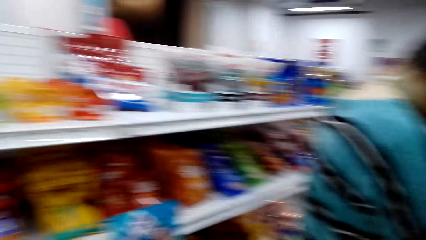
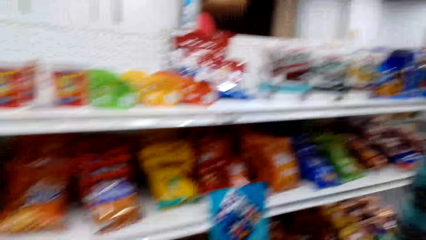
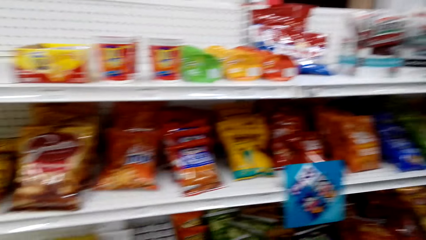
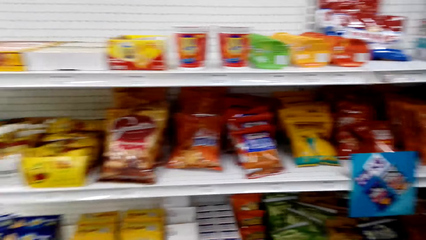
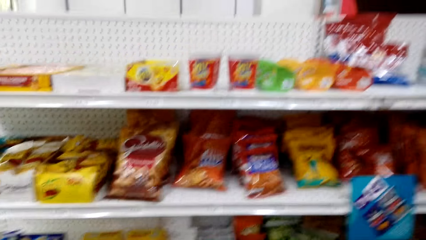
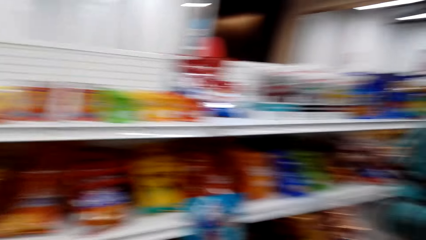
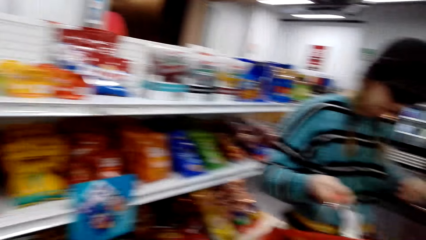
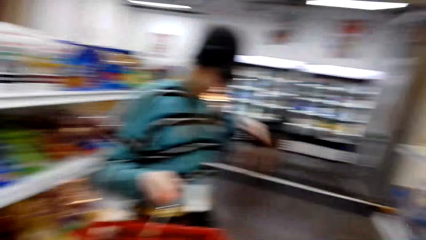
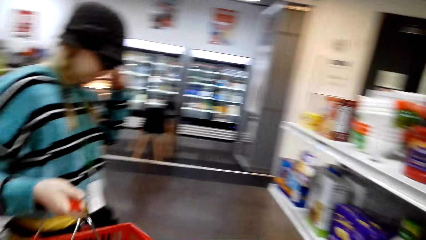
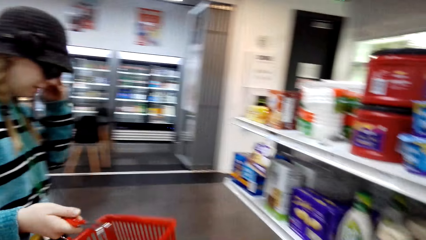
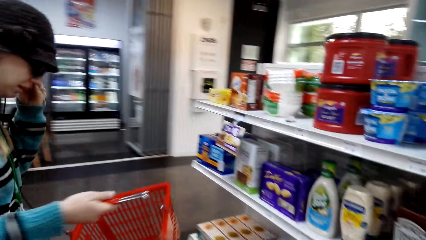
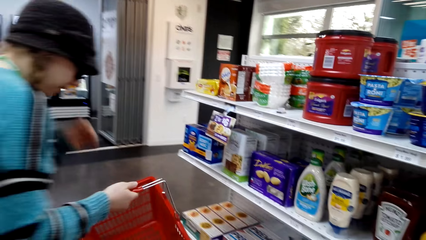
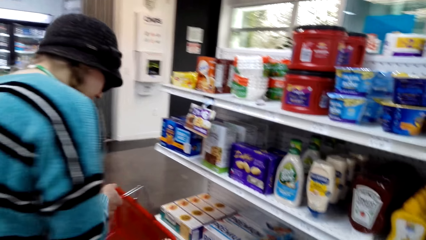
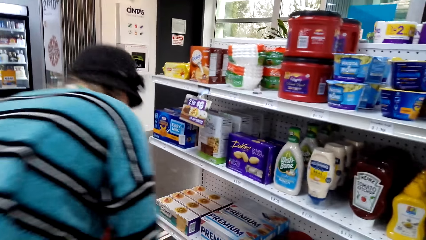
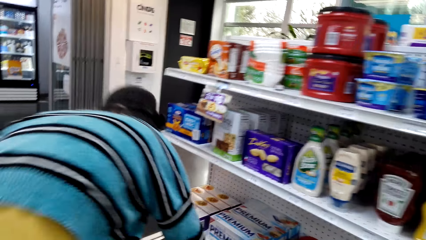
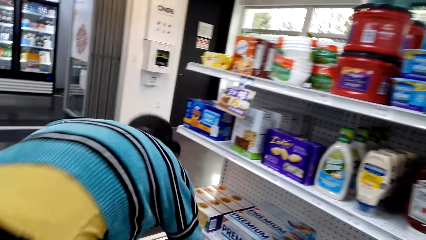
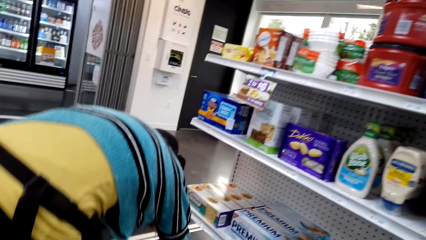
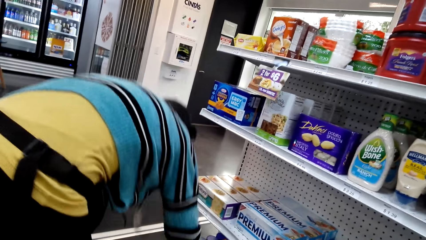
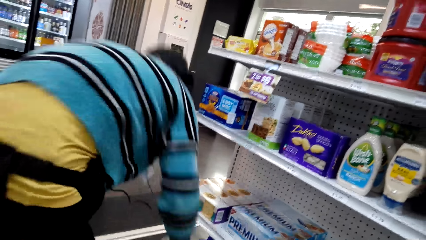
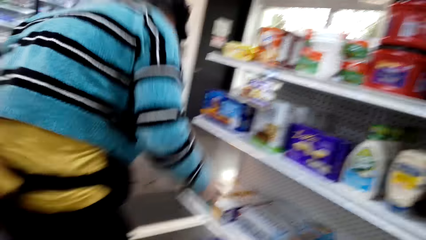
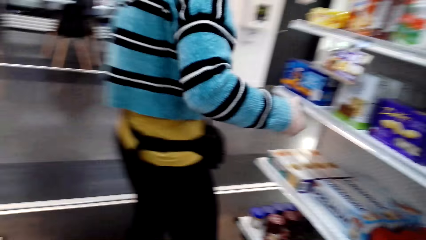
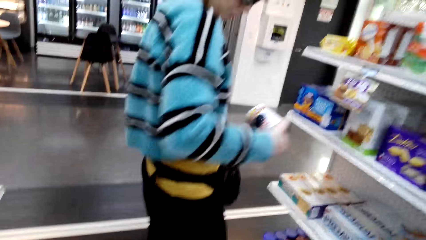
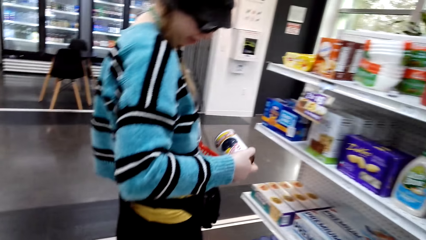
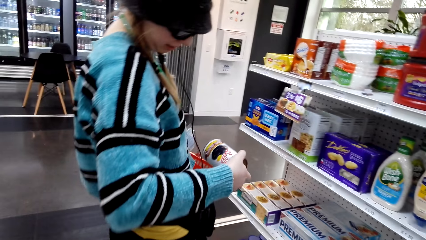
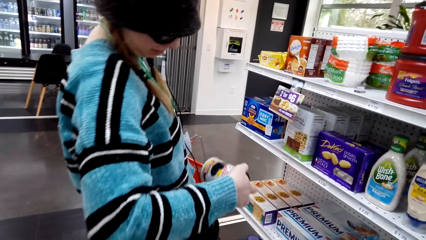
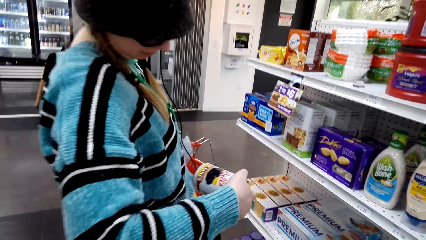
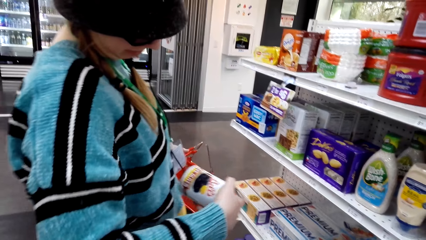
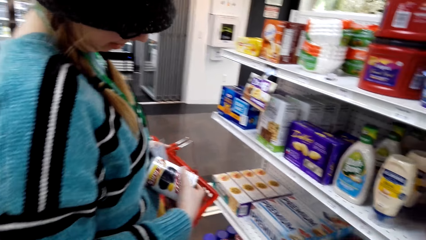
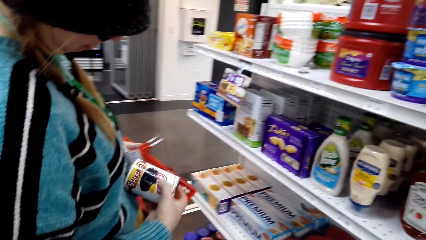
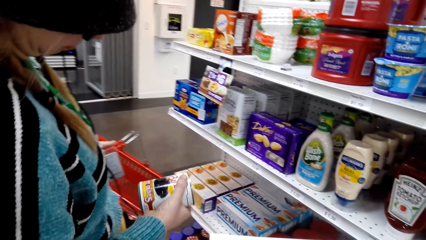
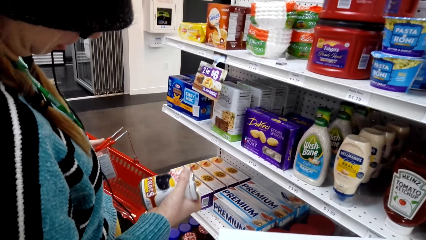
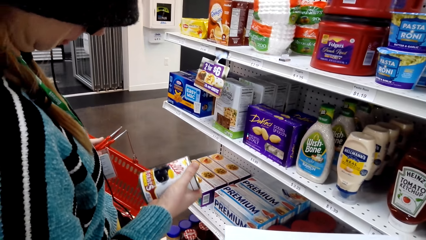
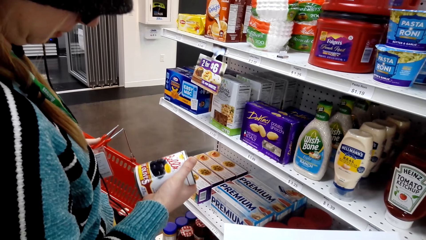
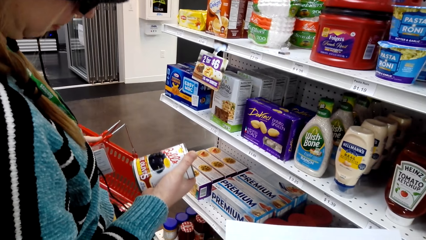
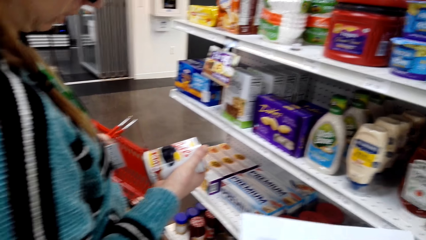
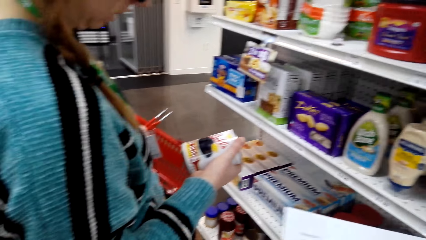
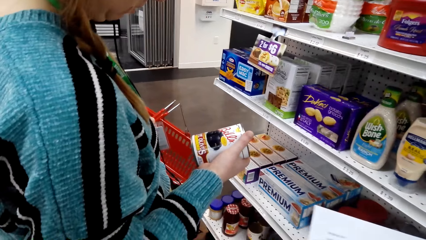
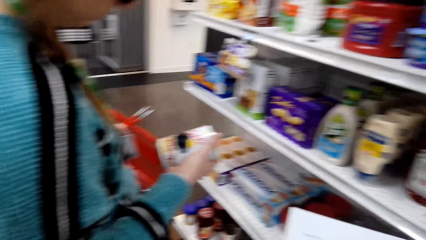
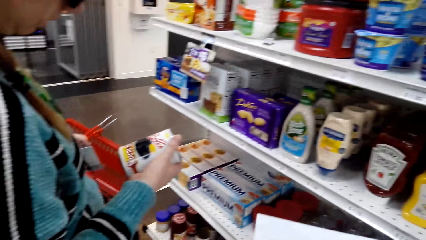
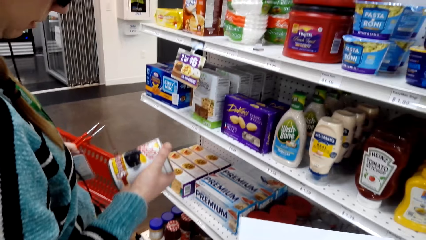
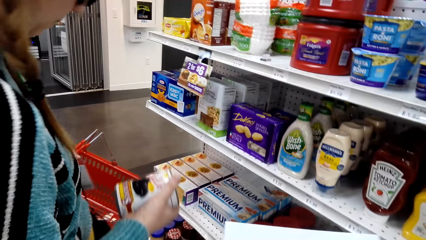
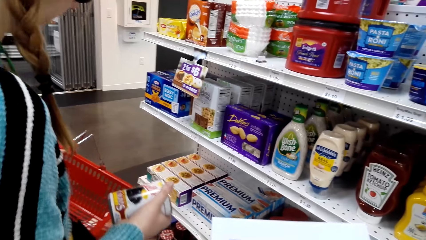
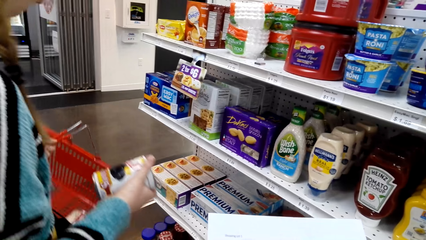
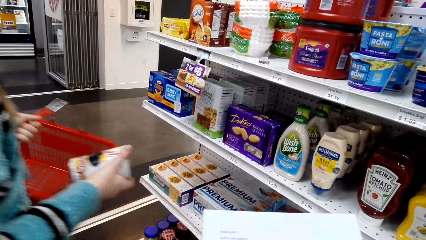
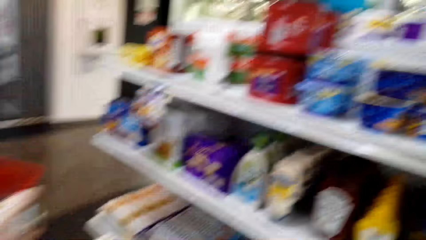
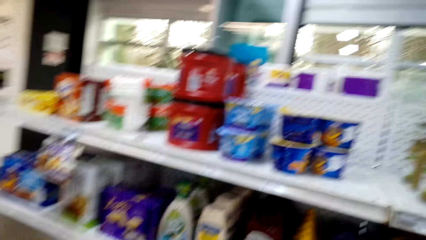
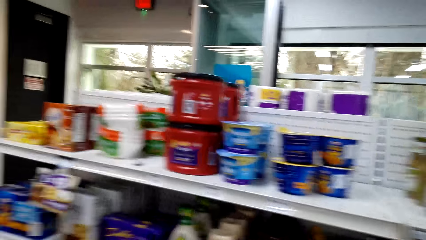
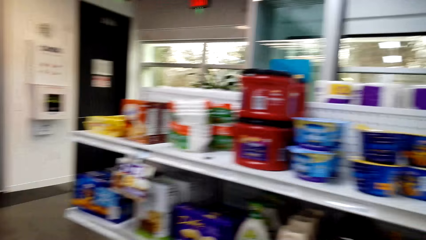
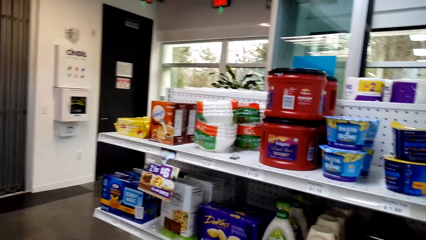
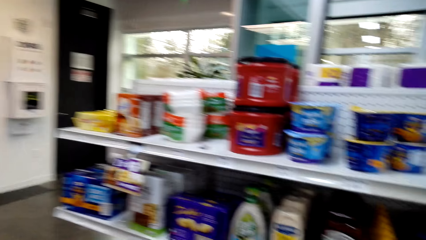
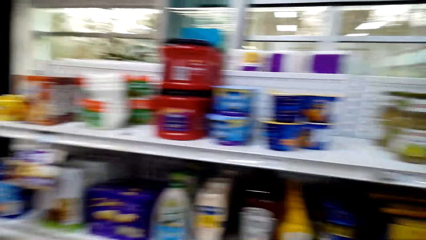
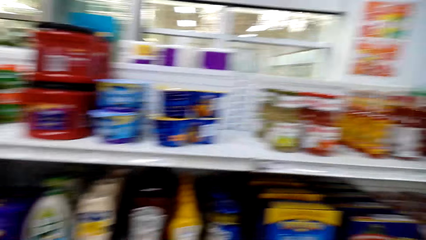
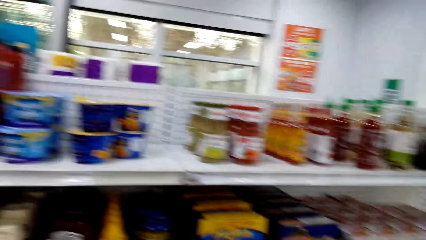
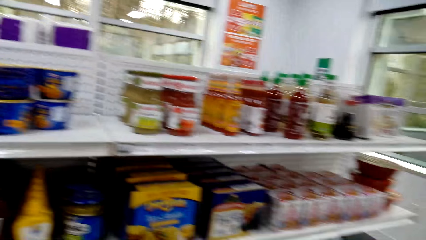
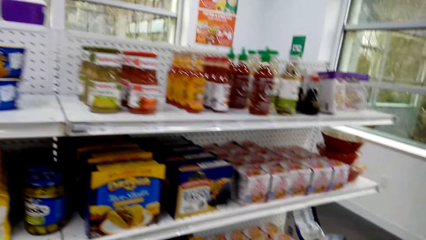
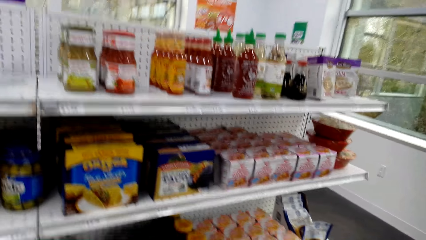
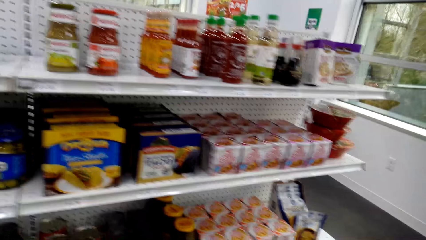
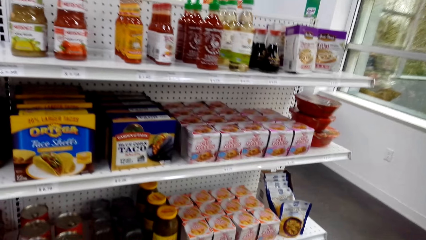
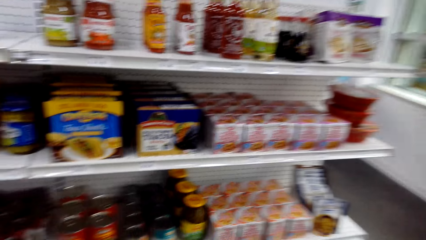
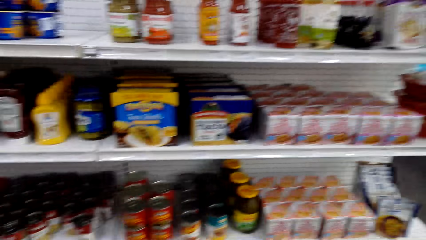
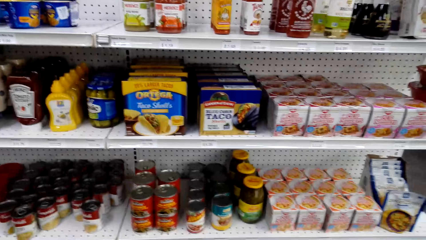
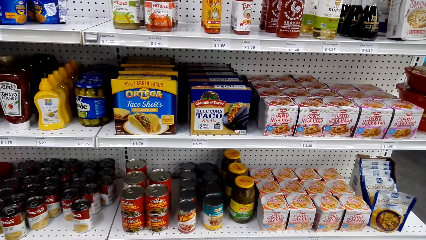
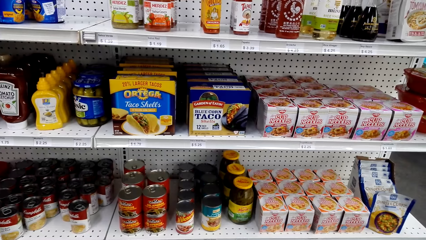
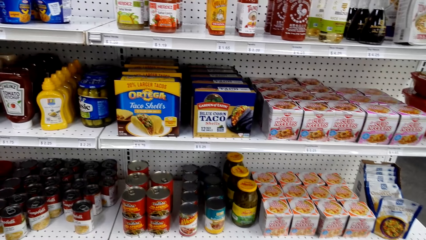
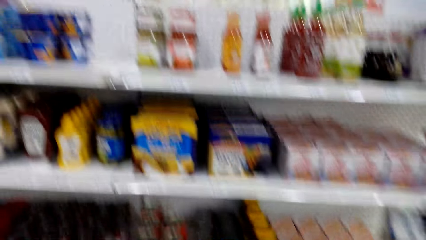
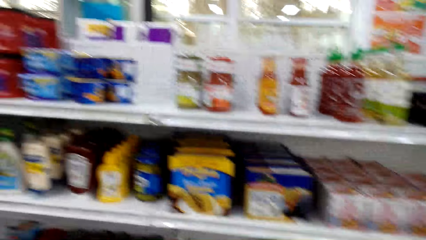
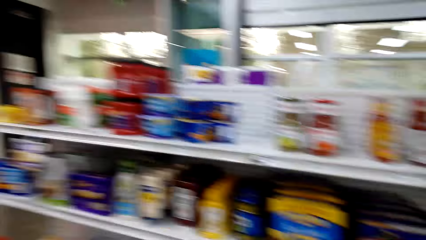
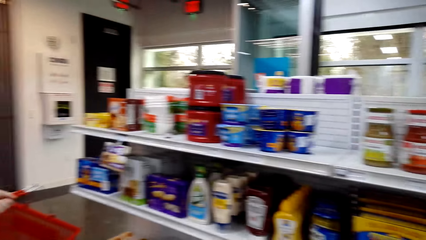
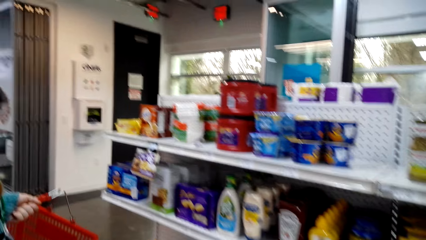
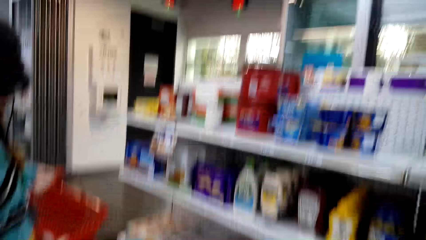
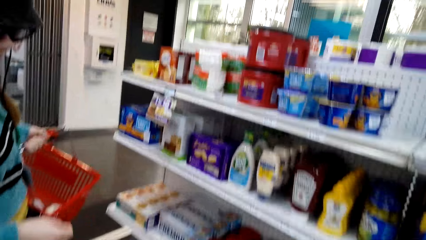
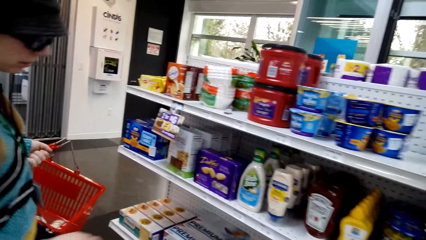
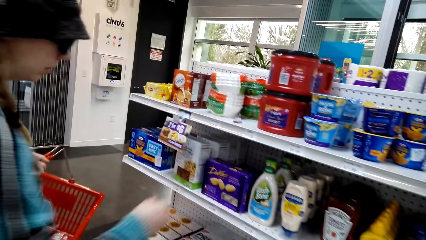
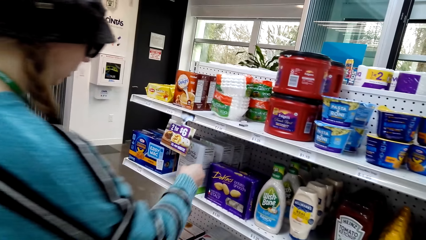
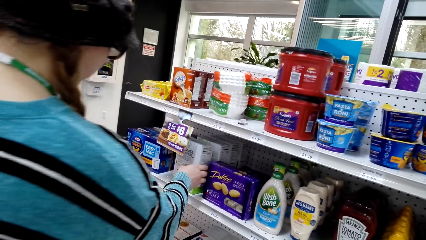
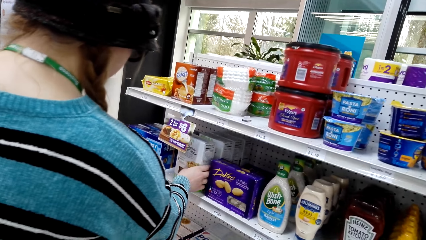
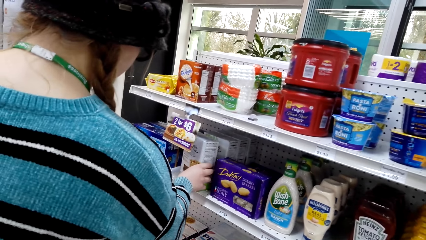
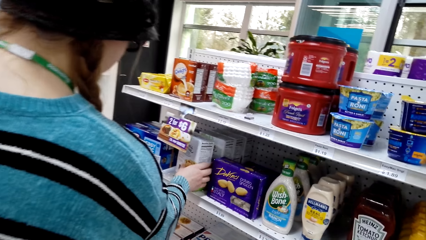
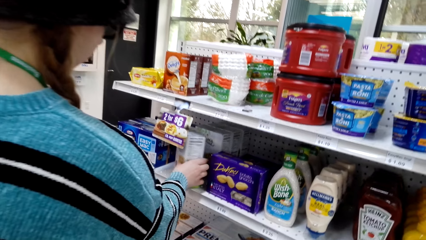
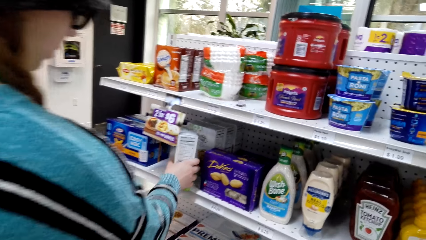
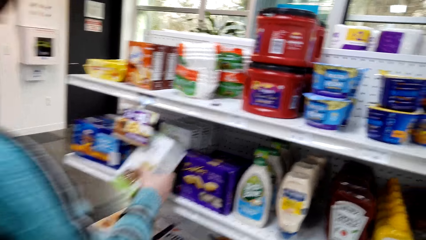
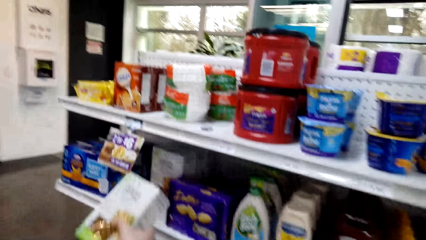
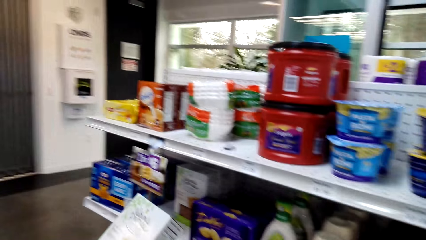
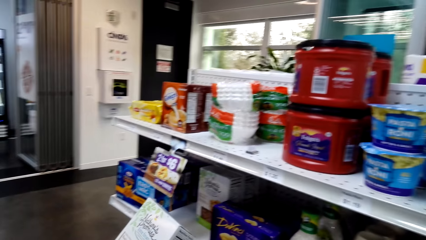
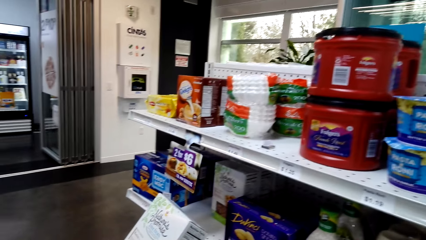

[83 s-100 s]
The camera wearer looks around. A woman picks an item from the shelf. The woman looks at the item. The camera wearer looks around. The woman picks noodles from the shelf.
